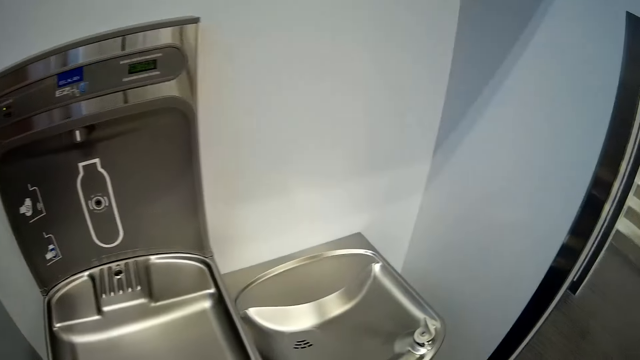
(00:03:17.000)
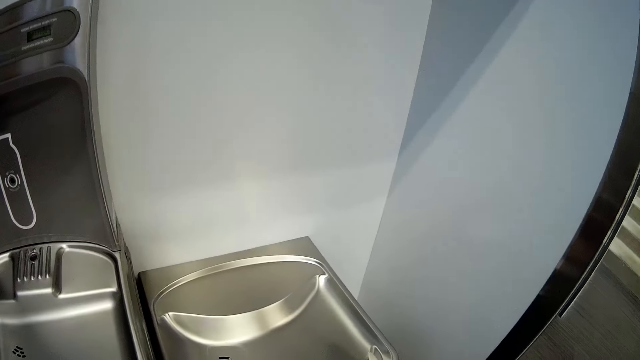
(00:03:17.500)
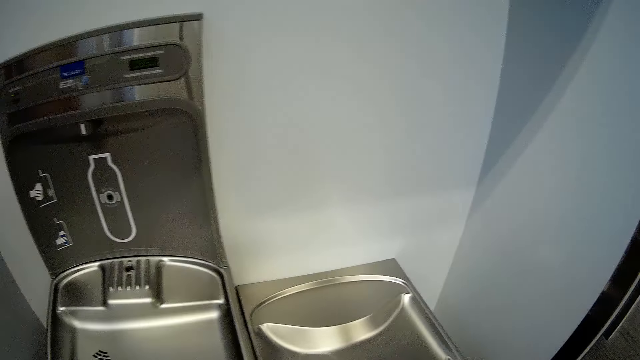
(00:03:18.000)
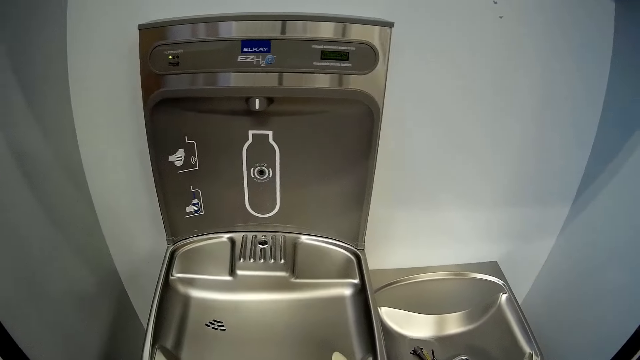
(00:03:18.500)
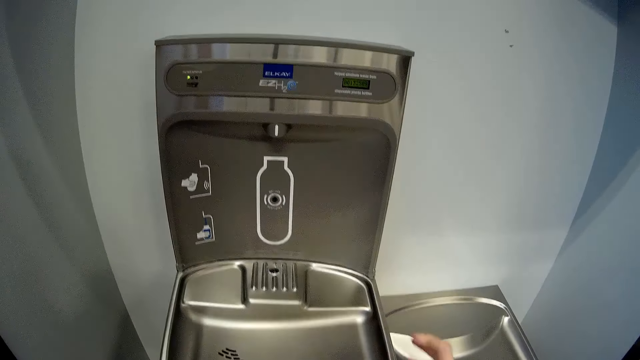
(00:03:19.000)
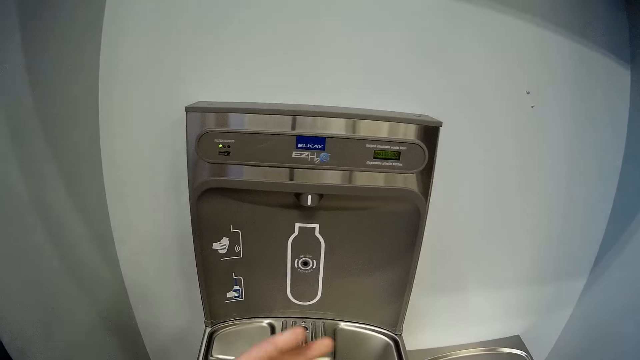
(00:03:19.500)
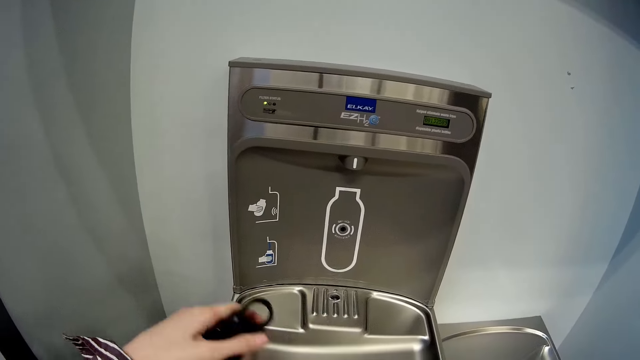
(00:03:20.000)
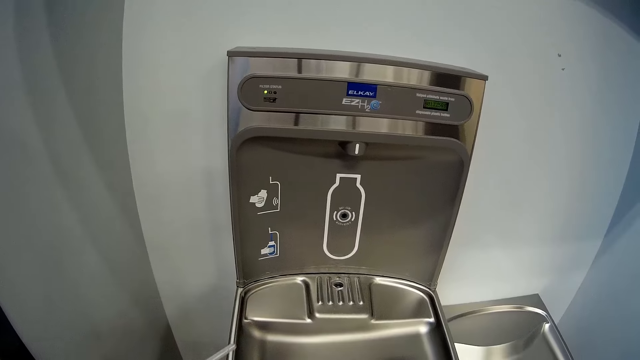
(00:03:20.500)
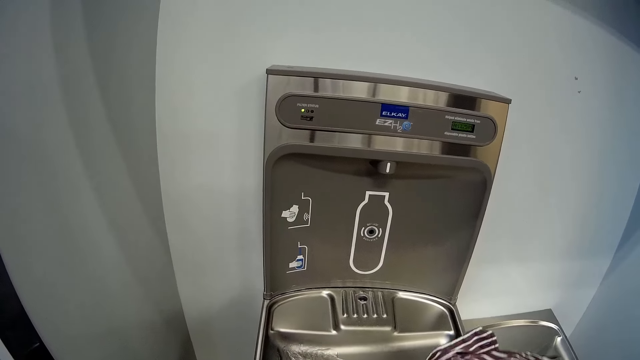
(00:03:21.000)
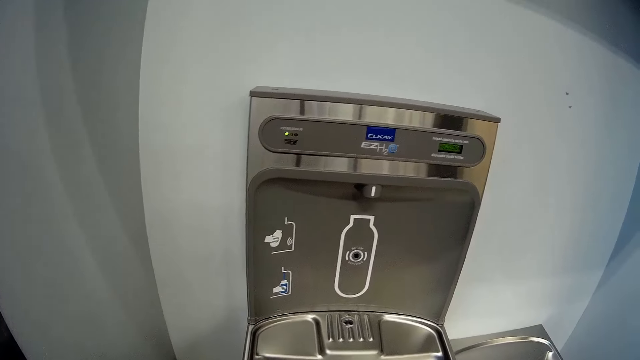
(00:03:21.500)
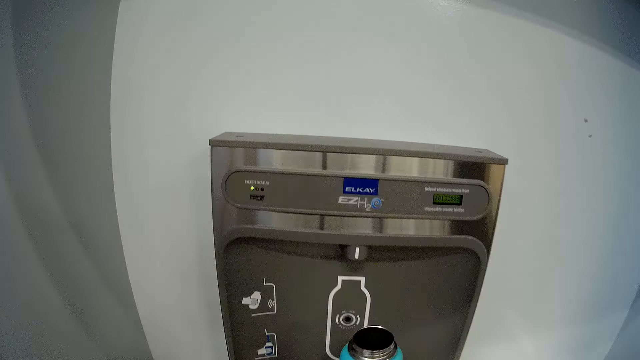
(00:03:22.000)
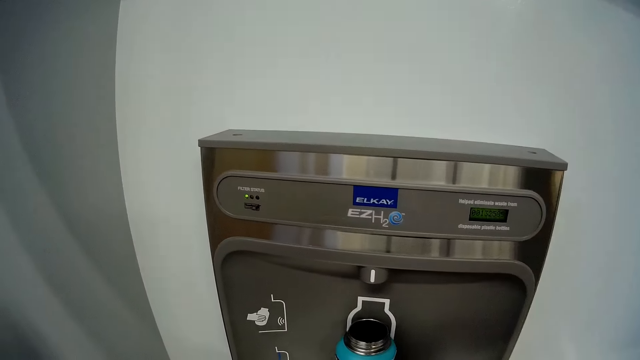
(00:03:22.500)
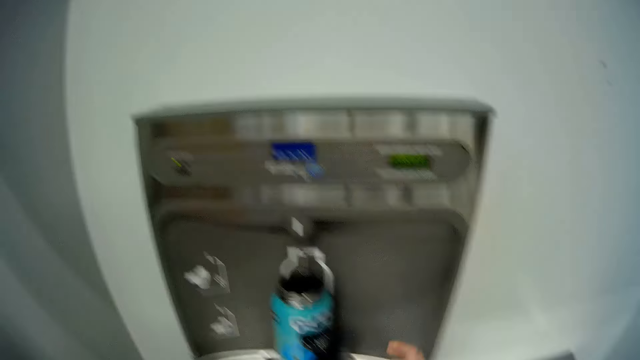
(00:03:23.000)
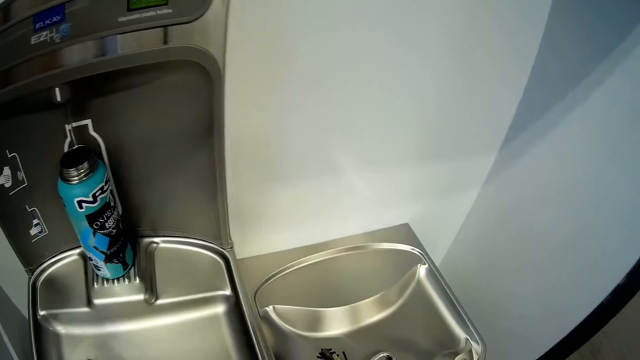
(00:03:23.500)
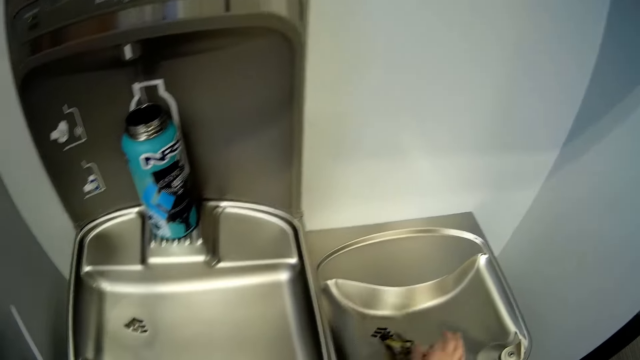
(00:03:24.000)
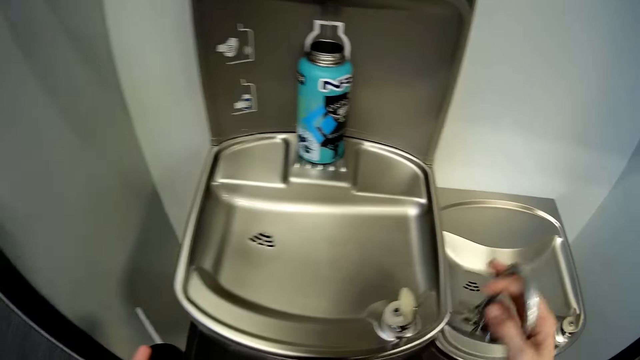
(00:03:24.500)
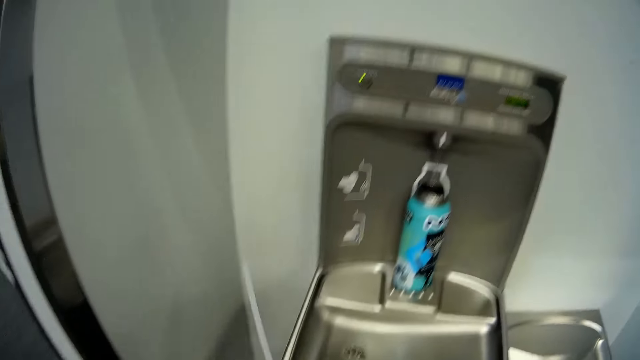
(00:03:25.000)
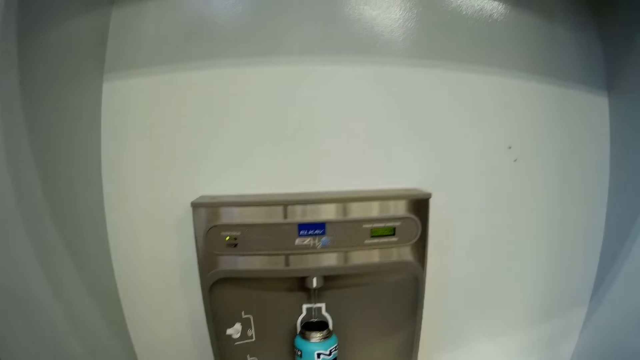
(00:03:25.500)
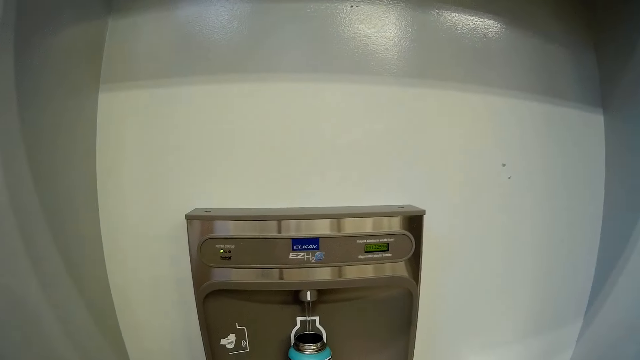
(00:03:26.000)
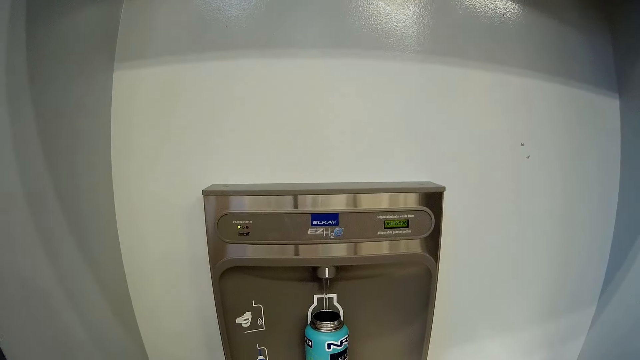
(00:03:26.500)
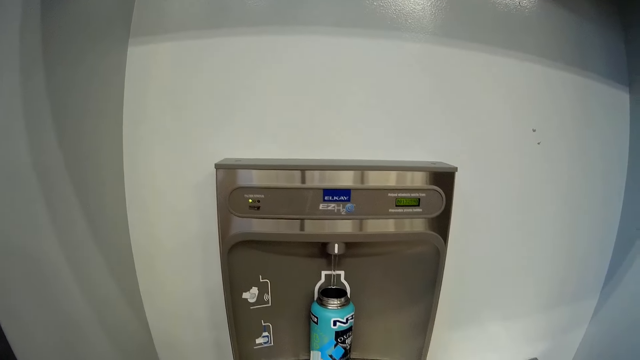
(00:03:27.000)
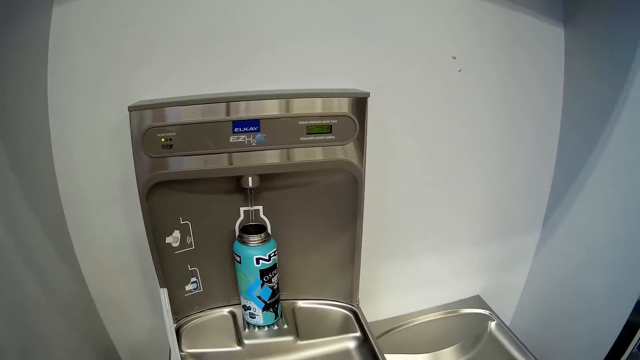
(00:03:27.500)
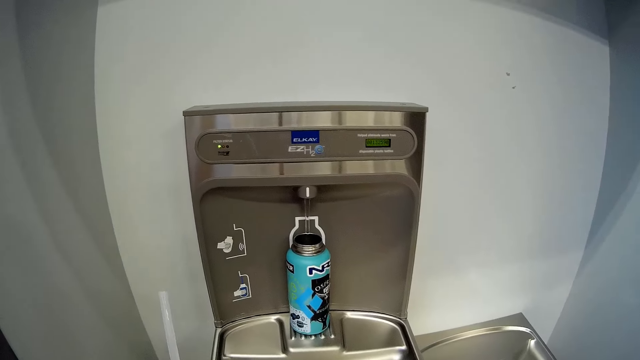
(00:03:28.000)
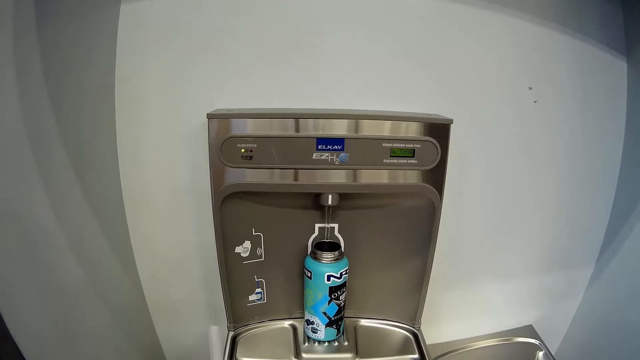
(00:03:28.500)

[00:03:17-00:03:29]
The camera wearer opens the water bottle in her right hand with her left hand. She pours water from the water bottle in her right hand into a sink. She places the water bottle on a water dispenser with her right hand. She picks up a bunch of keys on the sink with her right hand.

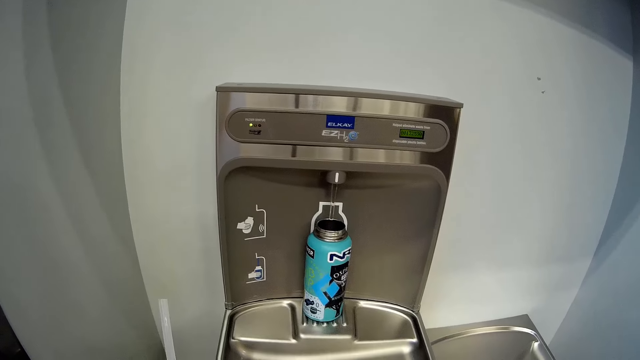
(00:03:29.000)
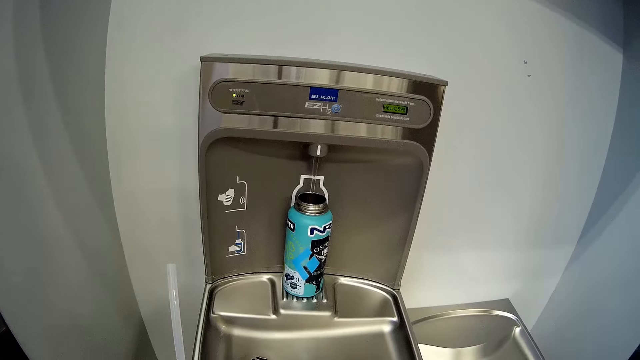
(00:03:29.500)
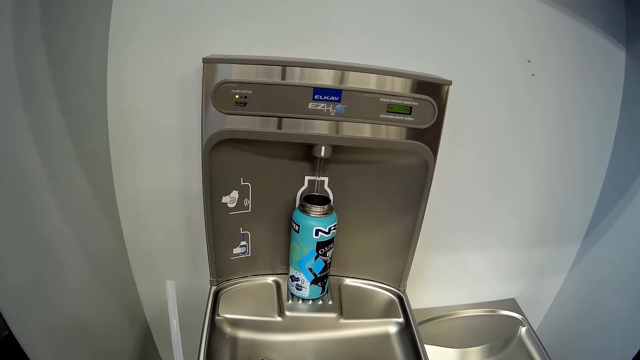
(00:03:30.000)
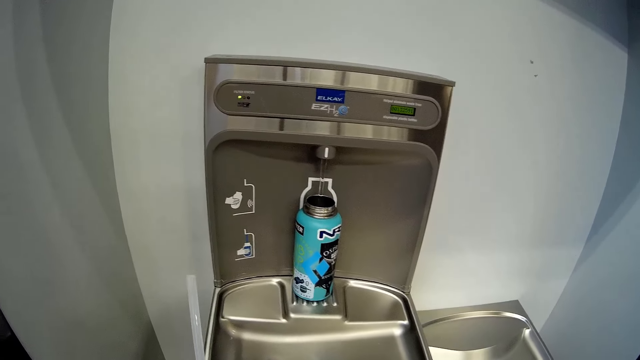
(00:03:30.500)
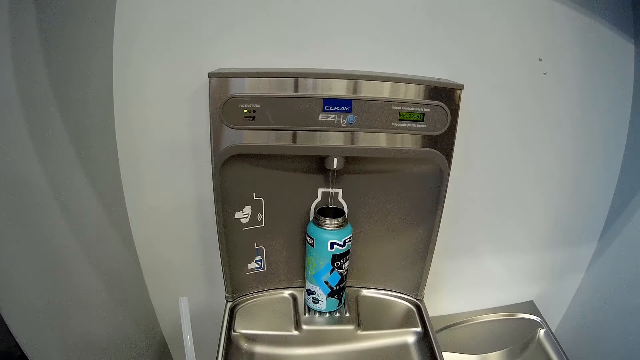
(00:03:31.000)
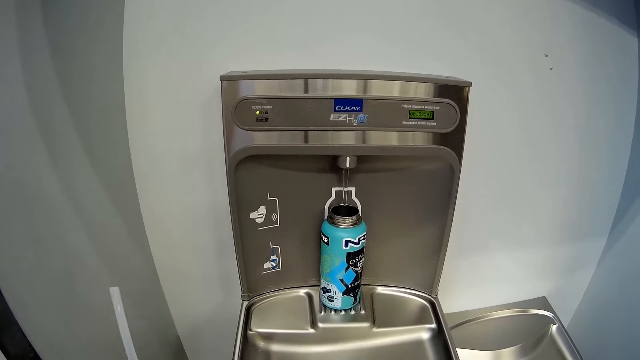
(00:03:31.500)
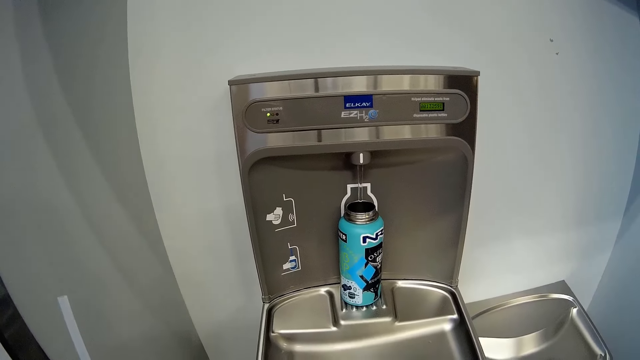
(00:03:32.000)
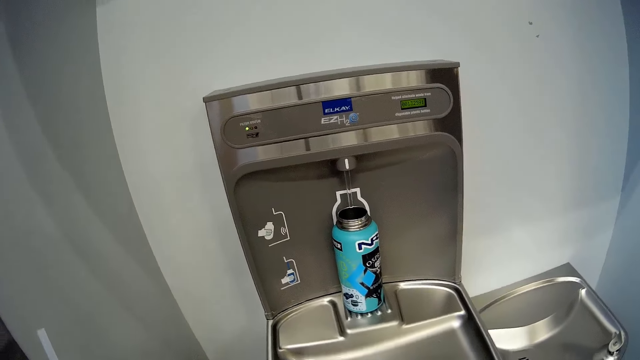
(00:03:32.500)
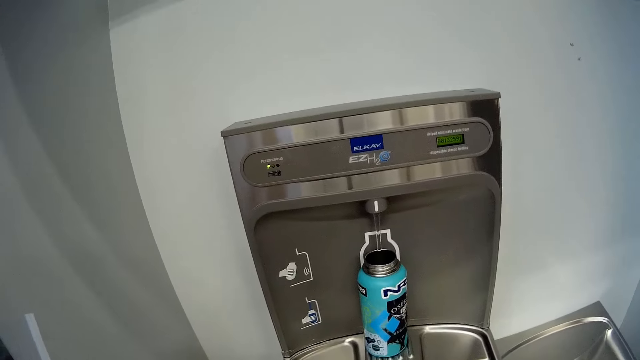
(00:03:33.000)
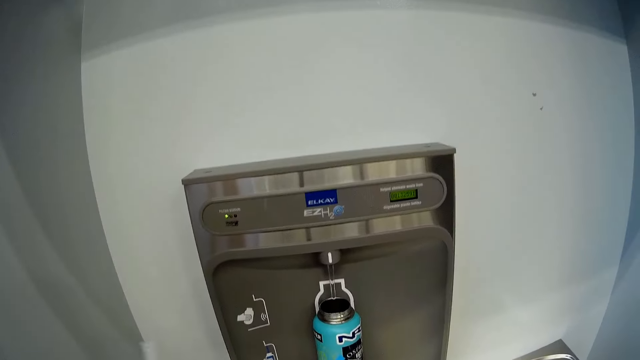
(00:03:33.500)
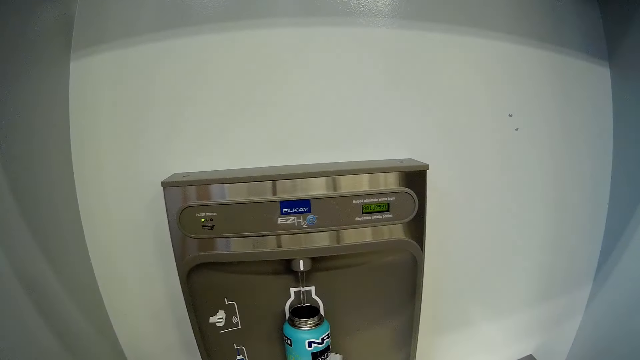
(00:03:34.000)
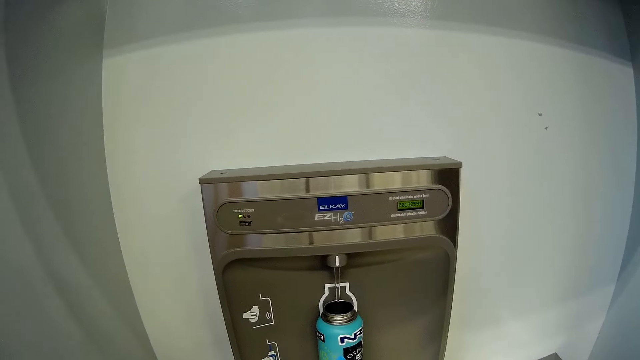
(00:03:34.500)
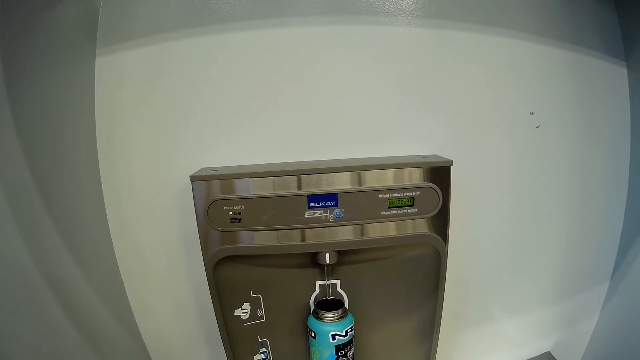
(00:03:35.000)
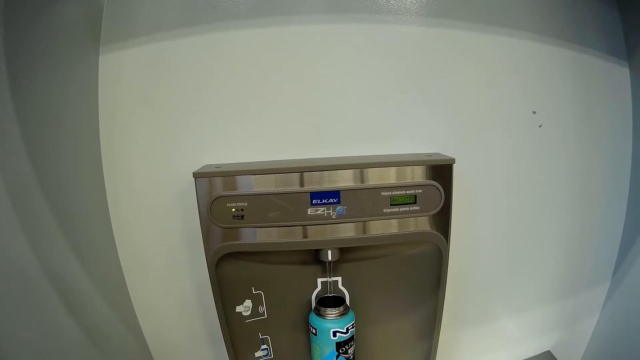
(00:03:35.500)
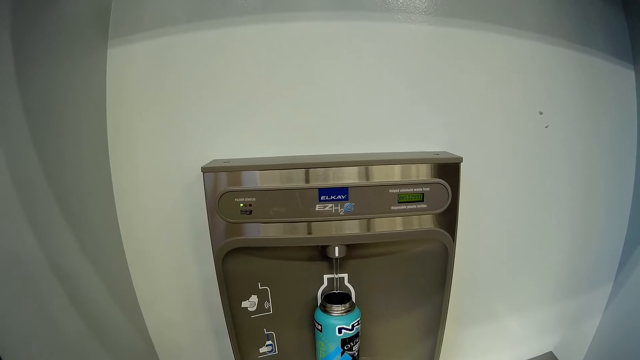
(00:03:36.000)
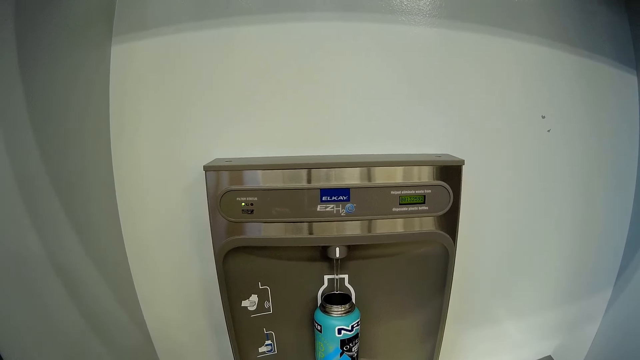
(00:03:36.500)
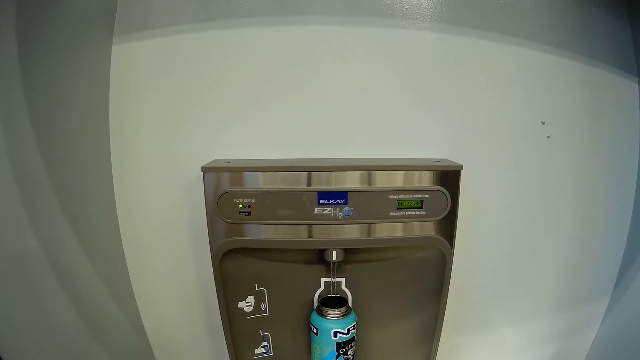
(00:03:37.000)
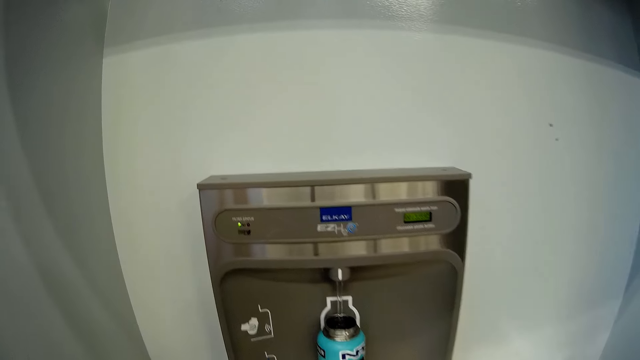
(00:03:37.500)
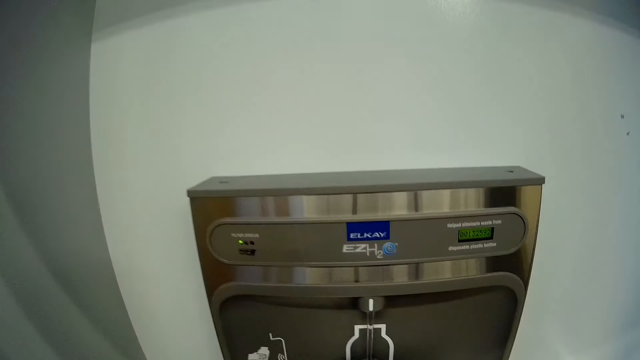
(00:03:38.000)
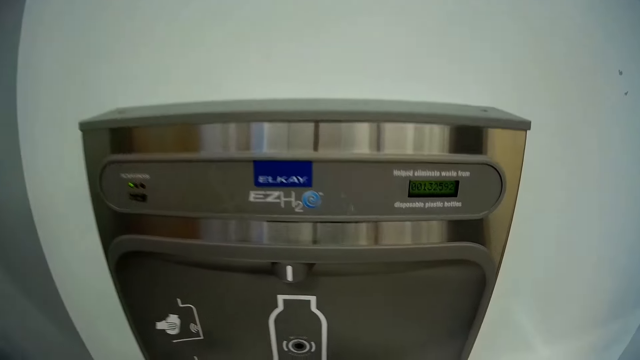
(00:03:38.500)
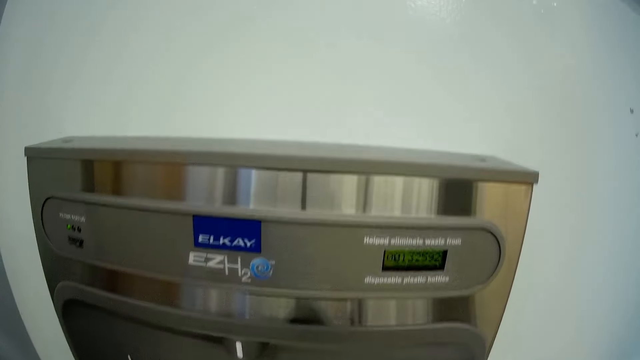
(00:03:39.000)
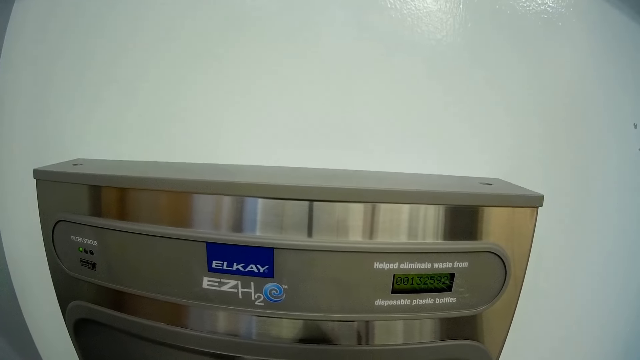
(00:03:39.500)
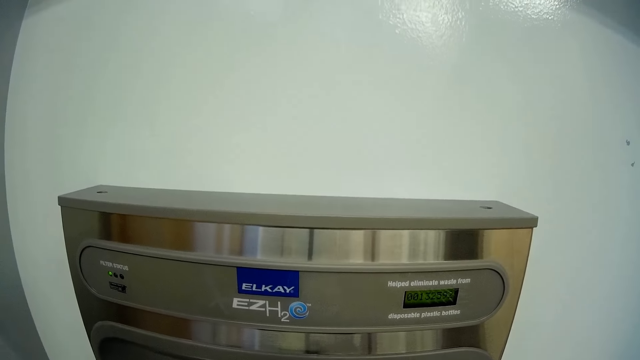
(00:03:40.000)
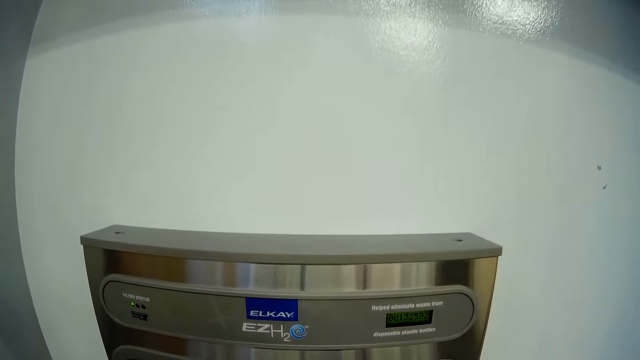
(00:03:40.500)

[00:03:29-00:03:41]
The camera wearer lifts the water bottle from the water dispenser with the right hand.
